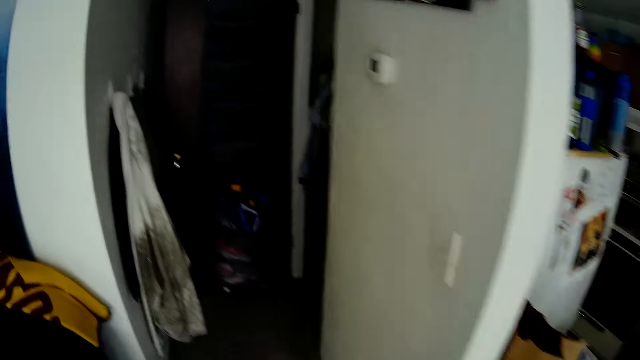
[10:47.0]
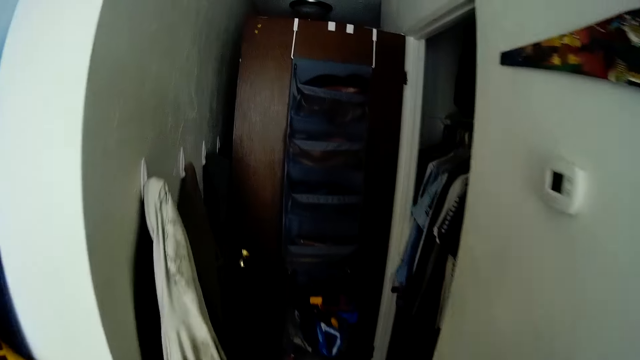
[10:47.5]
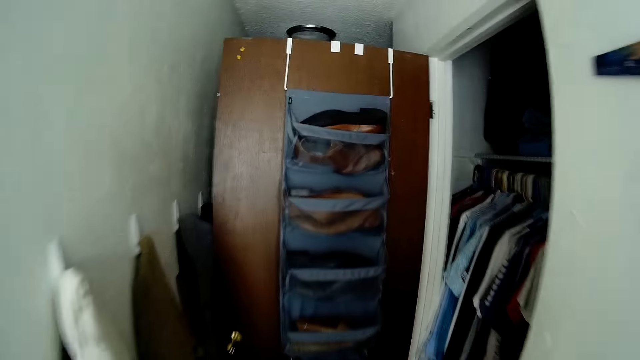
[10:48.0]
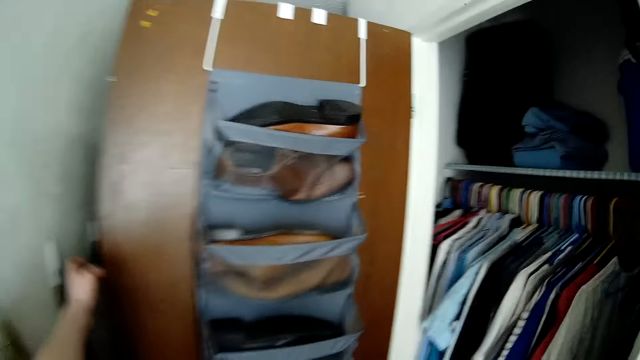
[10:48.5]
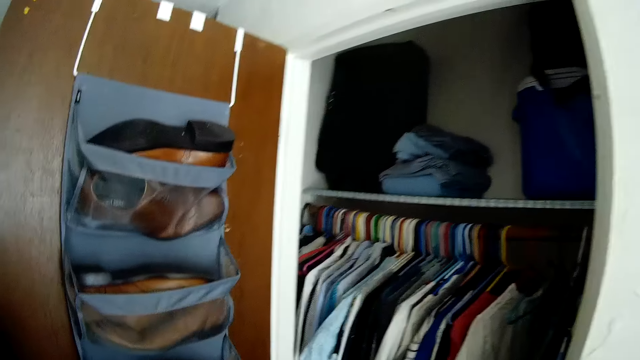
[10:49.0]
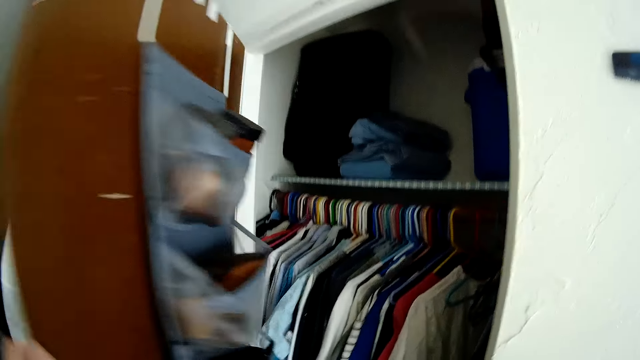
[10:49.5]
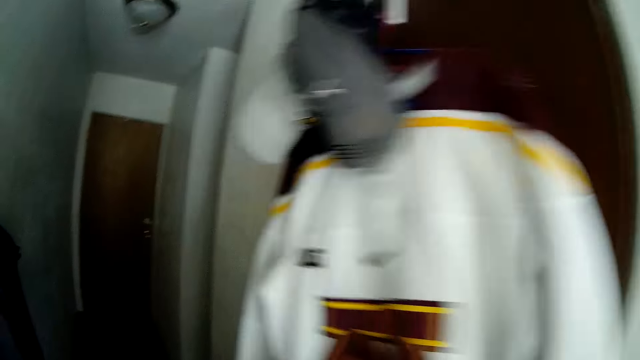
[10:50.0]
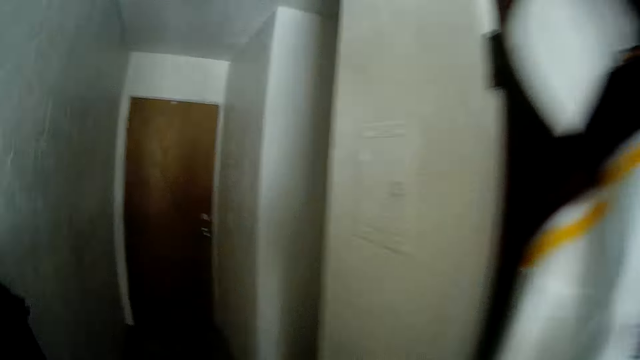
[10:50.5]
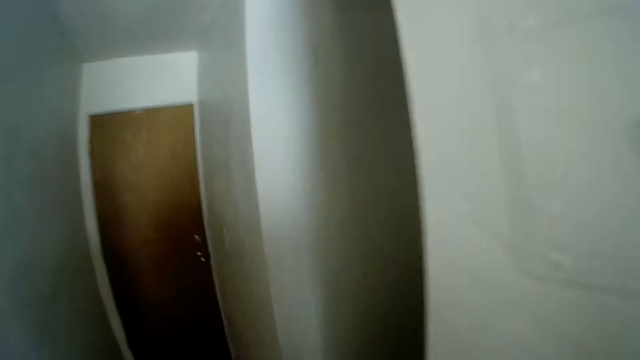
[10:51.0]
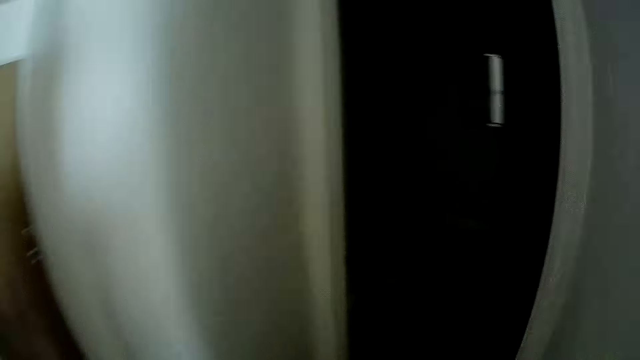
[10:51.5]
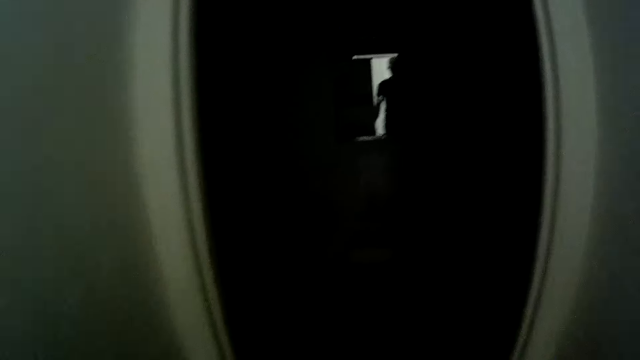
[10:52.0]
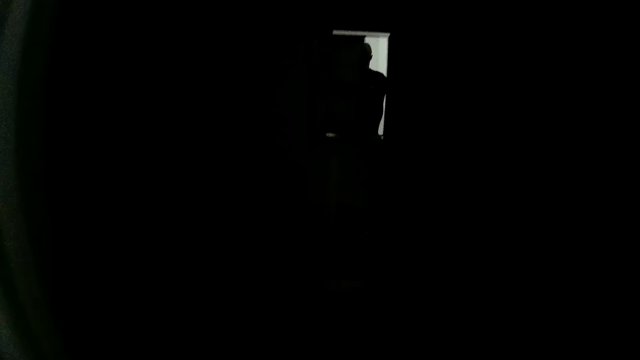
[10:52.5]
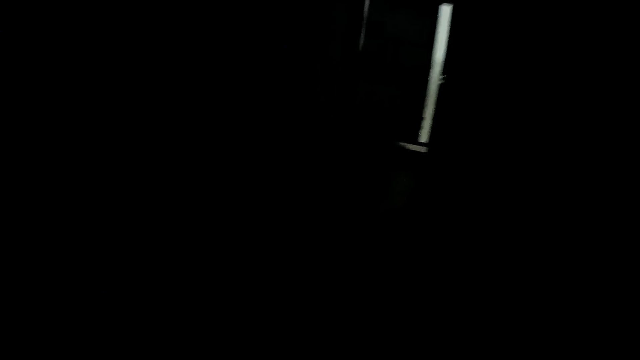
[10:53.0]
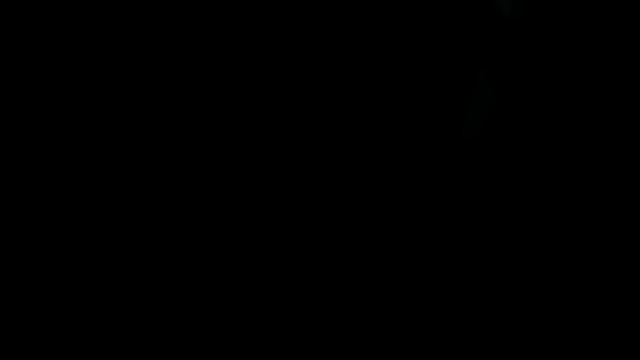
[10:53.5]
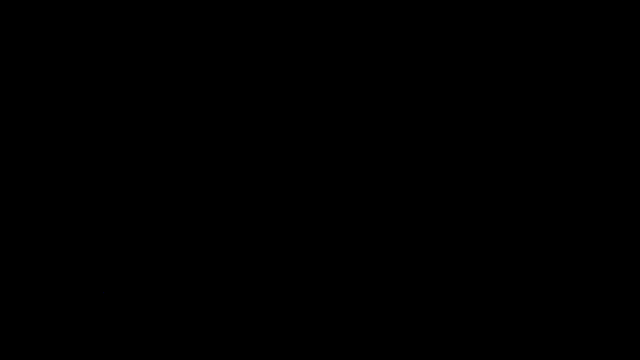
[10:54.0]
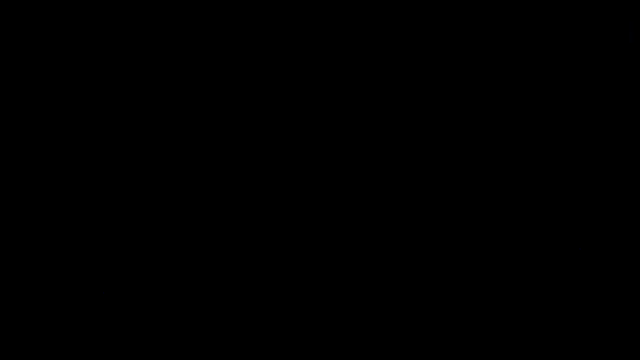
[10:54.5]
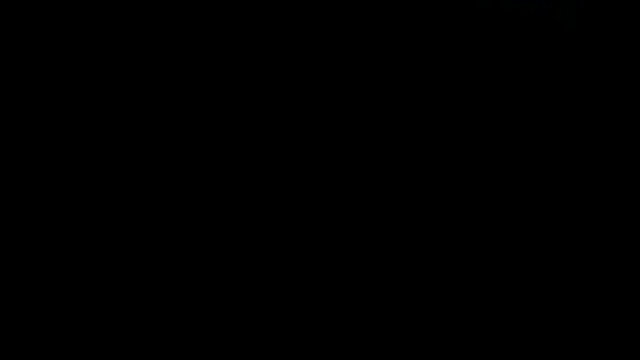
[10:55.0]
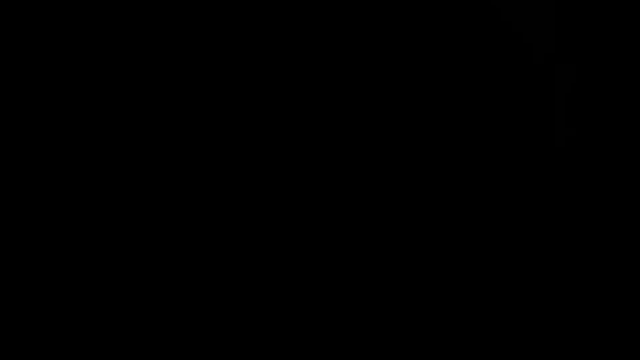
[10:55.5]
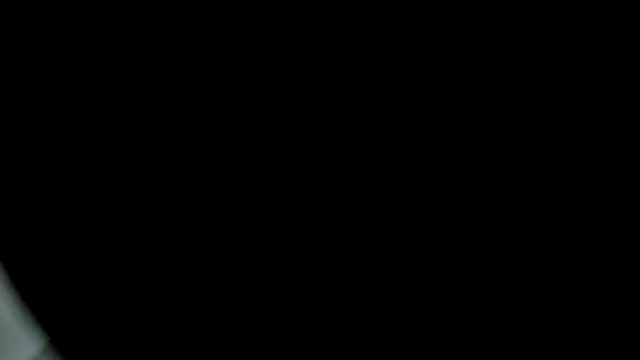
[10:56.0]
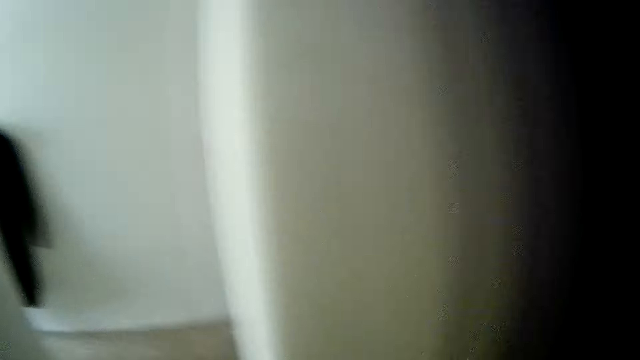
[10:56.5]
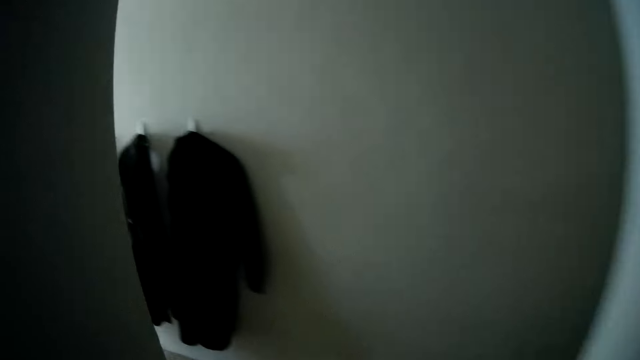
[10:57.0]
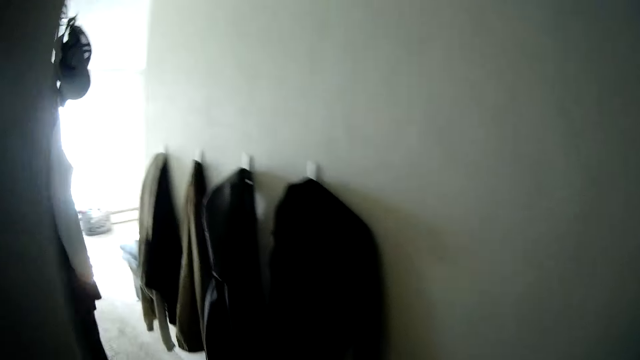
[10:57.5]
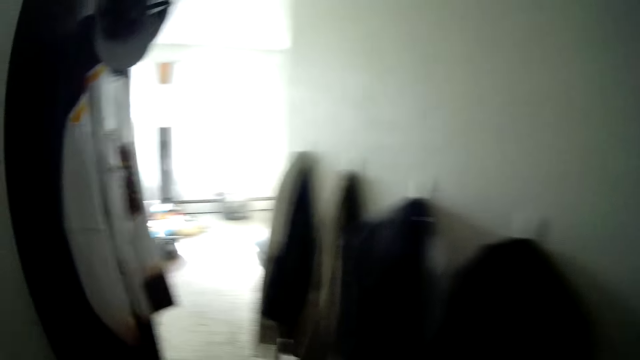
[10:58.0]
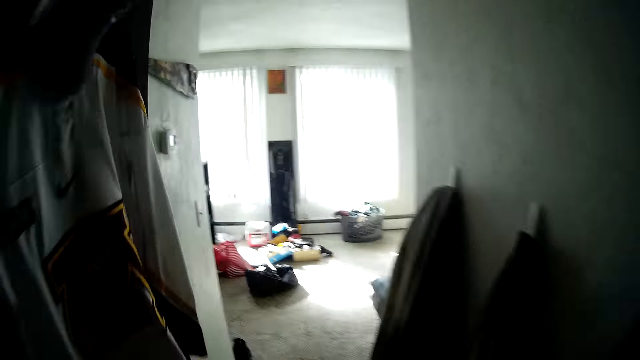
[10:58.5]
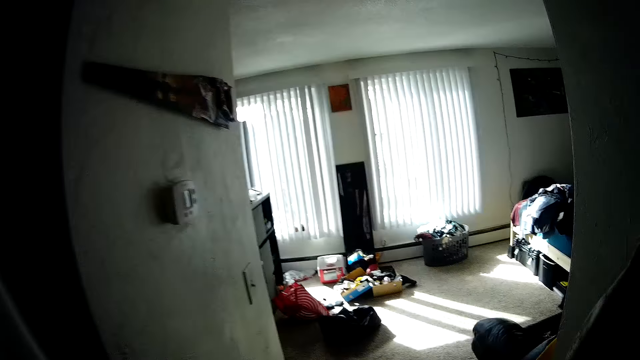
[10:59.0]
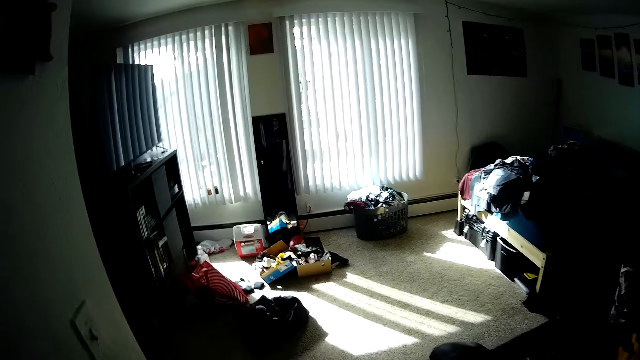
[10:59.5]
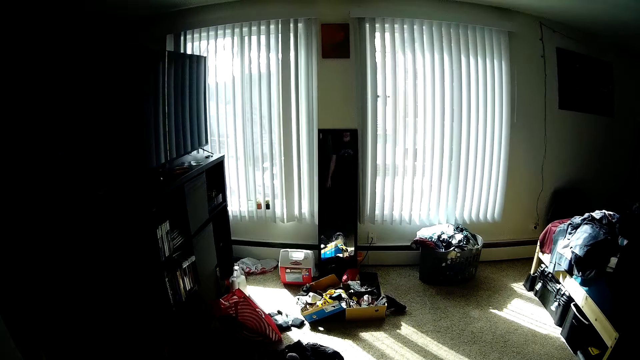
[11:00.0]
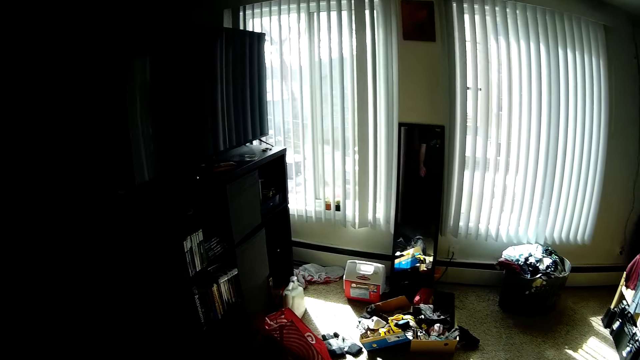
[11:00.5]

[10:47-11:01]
The camera wearer closes the door of a closet with his left hand. He walks around the house. A man walks around the apartment. The camera wearer walks around the house.

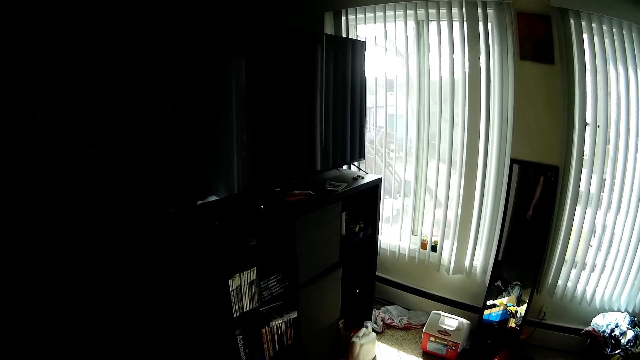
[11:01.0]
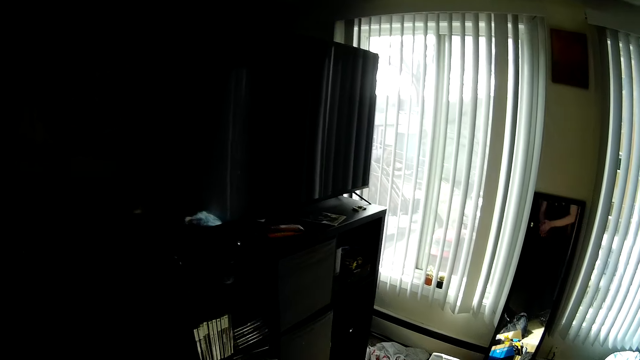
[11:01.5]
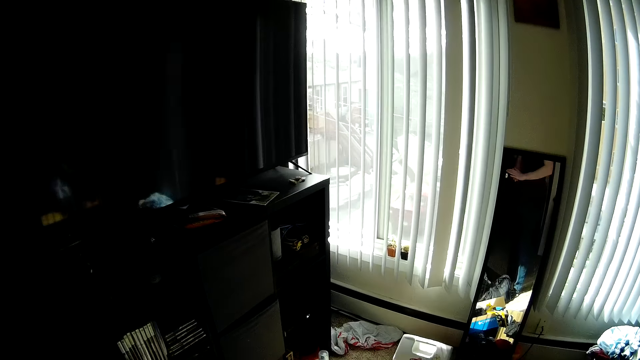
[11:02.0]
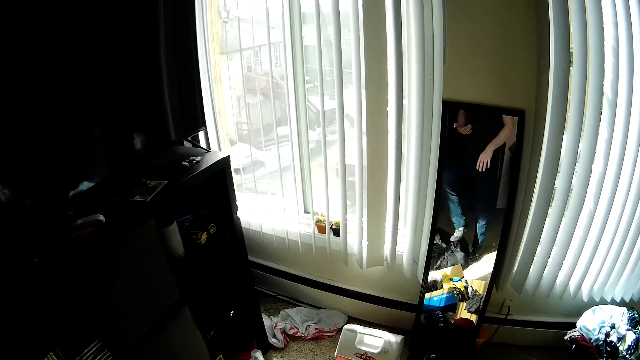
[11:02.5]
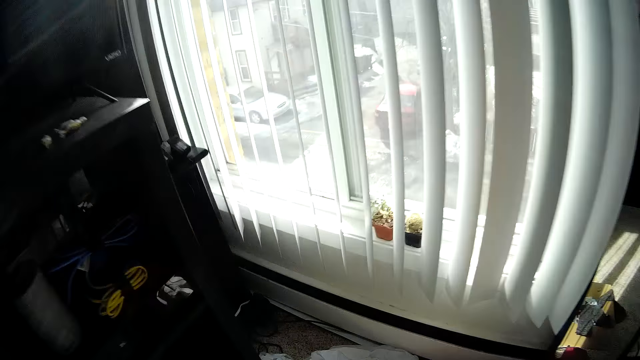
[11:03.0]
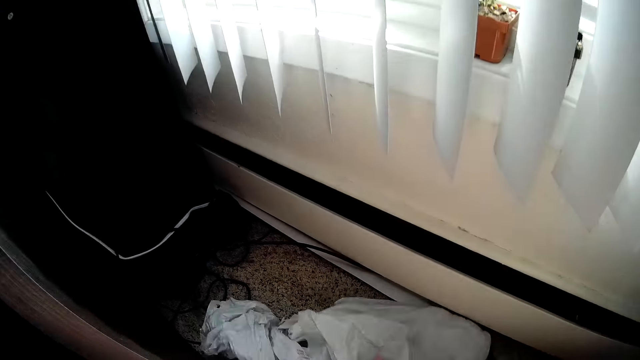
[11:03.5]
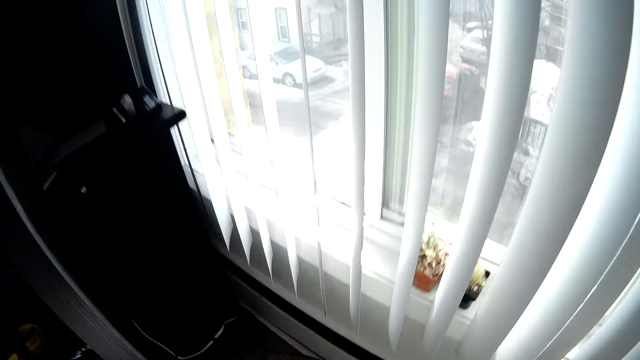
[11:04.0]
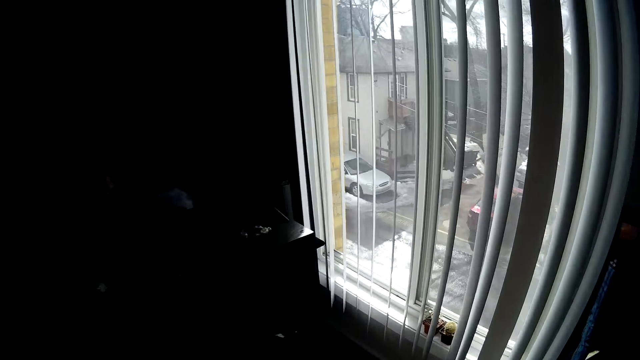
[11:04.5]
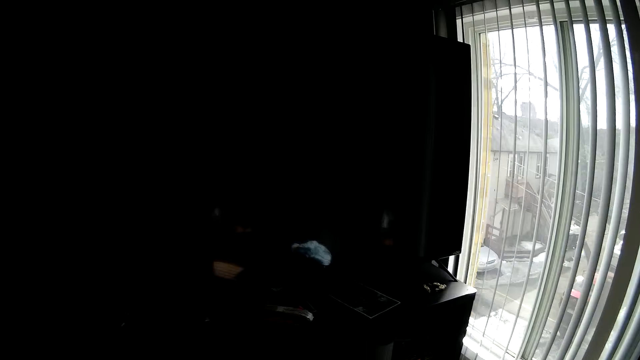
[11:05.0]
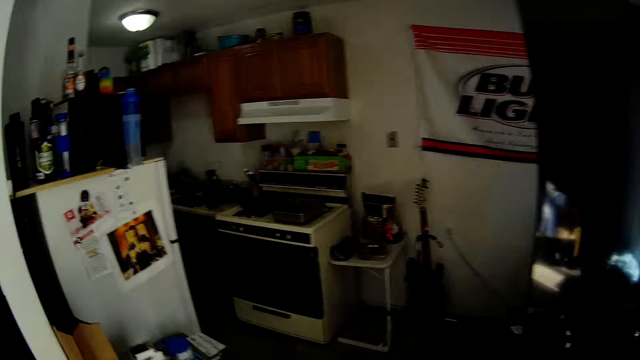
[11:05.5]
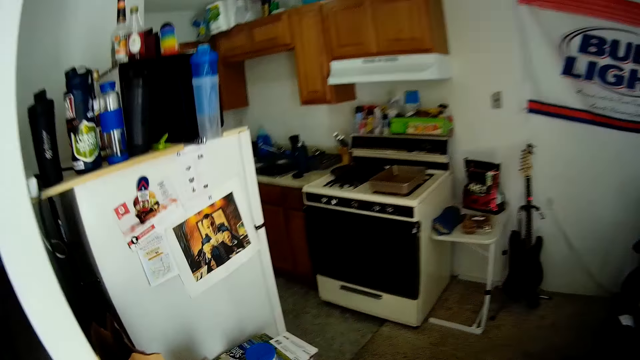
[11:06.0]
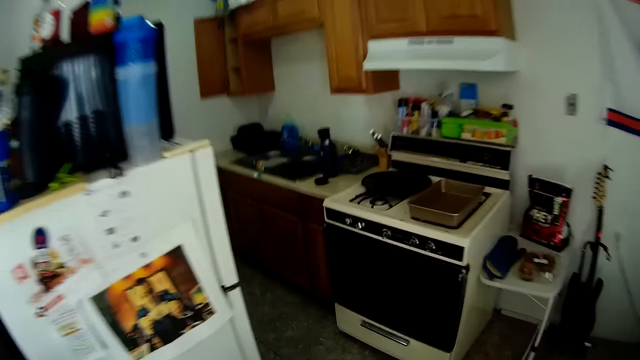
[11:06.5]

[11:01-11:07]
The camera wearer picks up a cloth from the floor of a bedroom with his right hand. He walks around the house.
